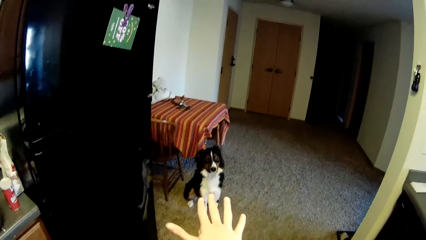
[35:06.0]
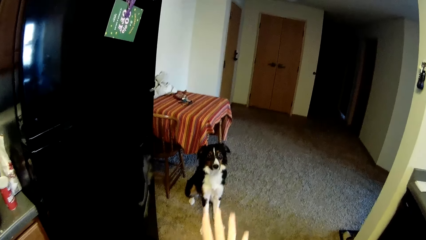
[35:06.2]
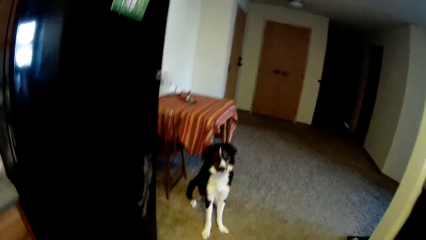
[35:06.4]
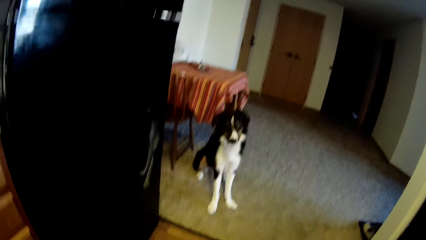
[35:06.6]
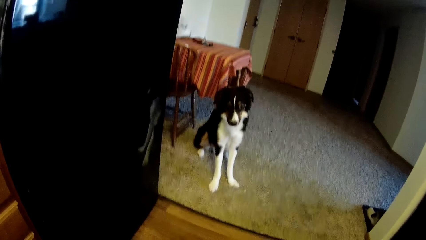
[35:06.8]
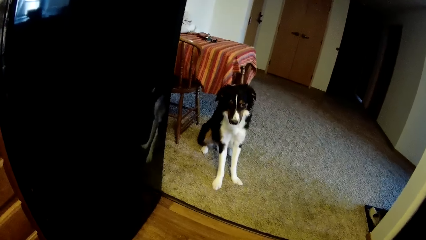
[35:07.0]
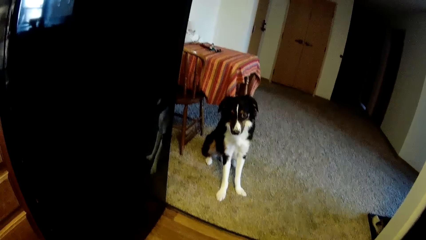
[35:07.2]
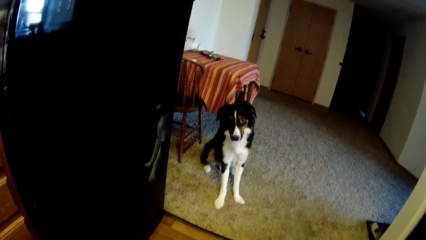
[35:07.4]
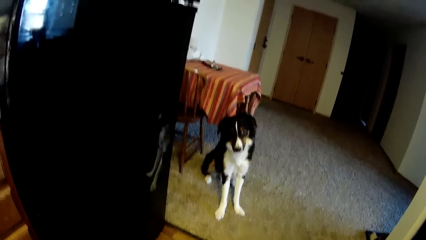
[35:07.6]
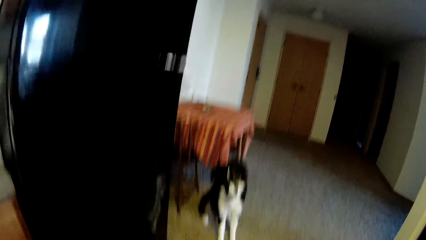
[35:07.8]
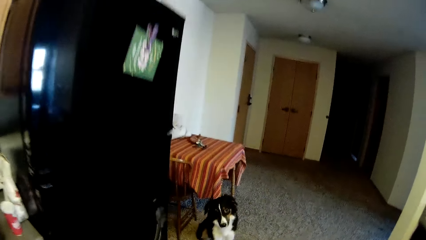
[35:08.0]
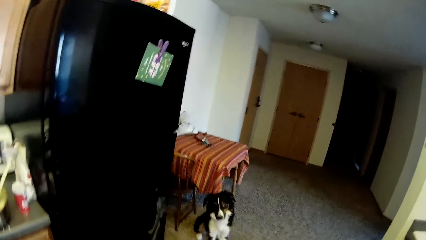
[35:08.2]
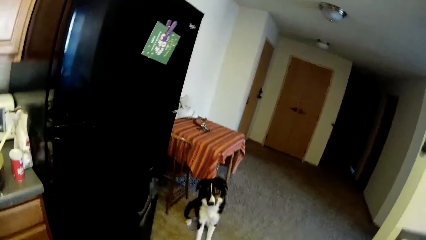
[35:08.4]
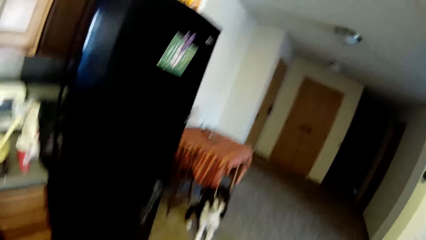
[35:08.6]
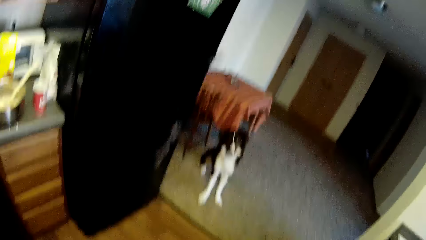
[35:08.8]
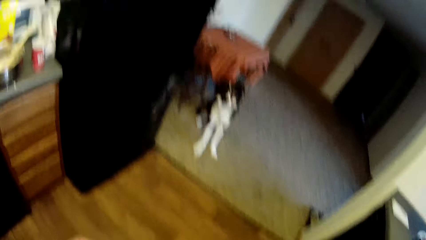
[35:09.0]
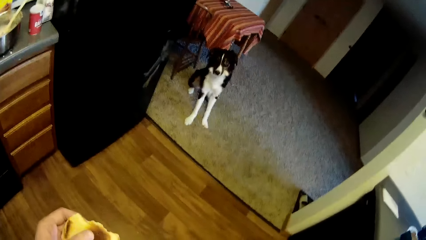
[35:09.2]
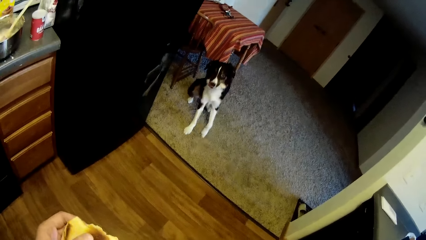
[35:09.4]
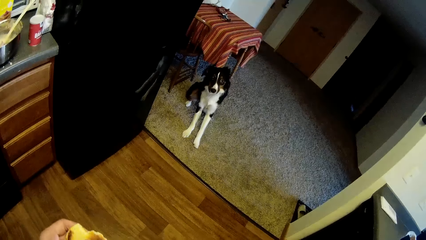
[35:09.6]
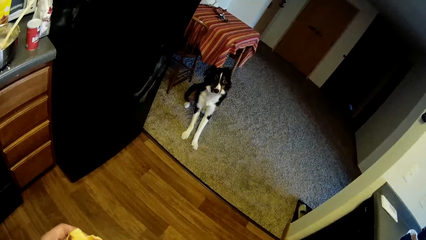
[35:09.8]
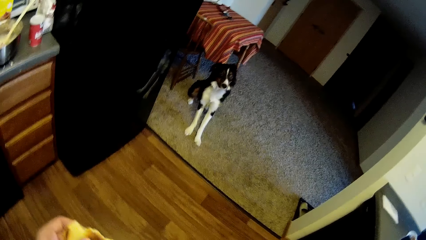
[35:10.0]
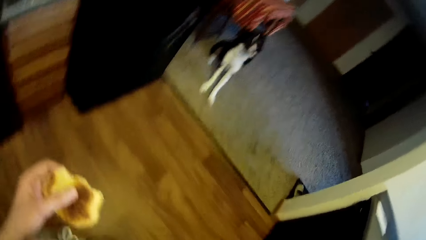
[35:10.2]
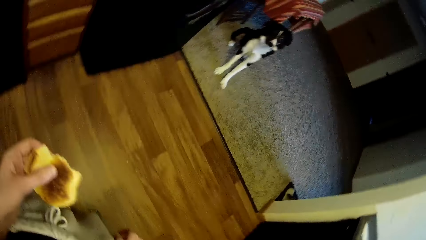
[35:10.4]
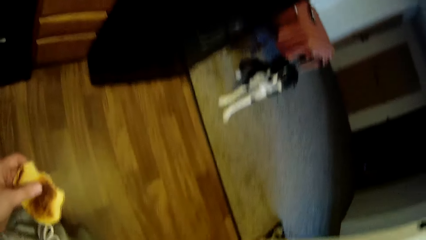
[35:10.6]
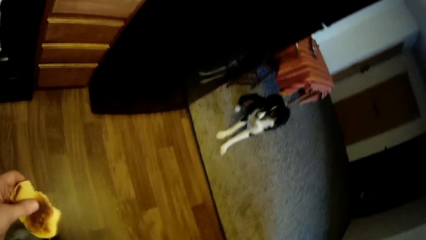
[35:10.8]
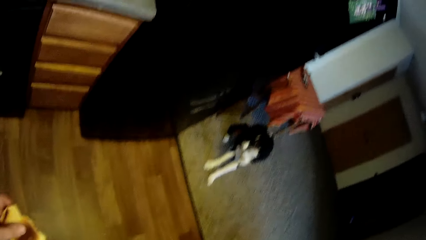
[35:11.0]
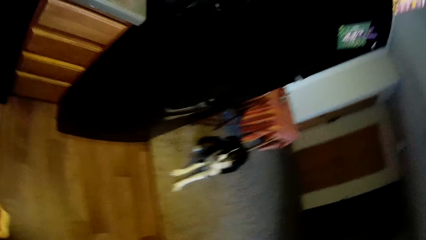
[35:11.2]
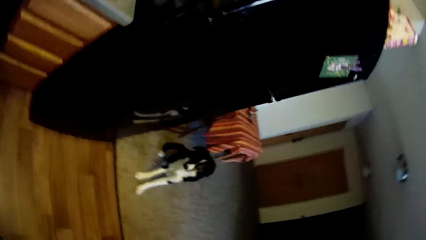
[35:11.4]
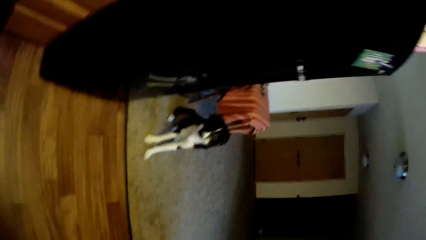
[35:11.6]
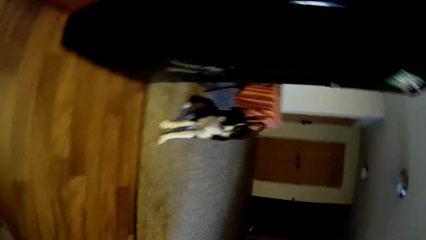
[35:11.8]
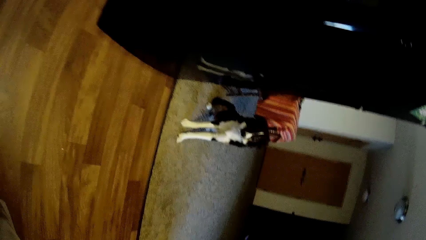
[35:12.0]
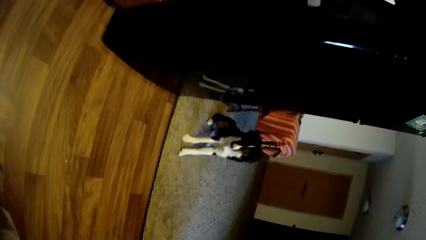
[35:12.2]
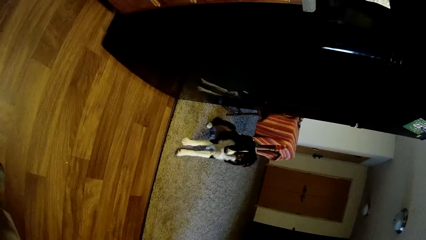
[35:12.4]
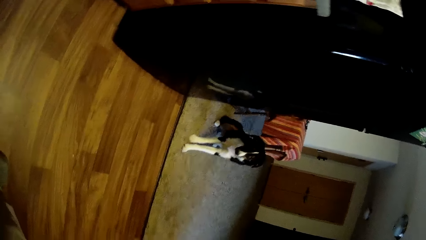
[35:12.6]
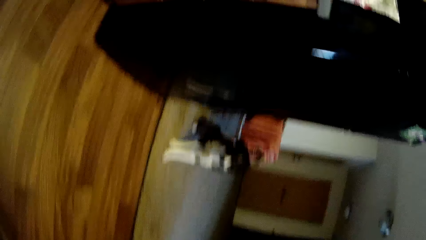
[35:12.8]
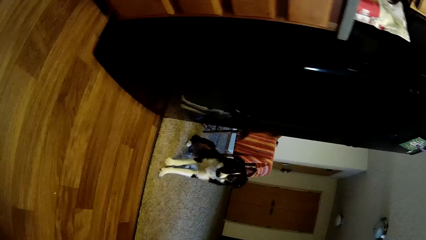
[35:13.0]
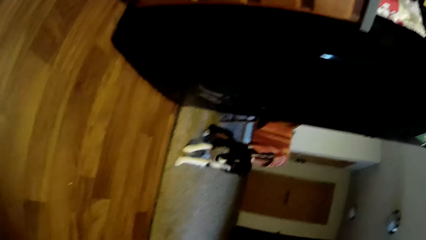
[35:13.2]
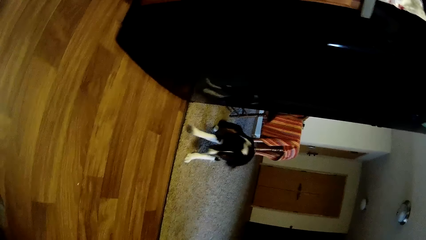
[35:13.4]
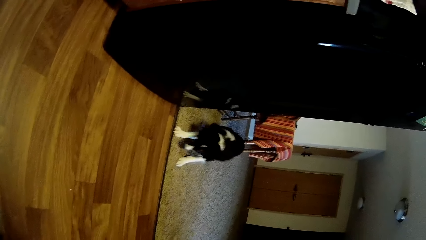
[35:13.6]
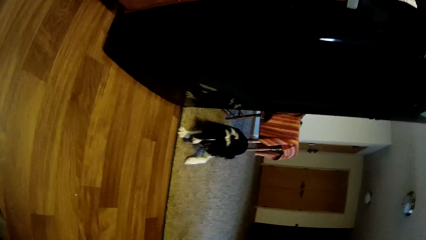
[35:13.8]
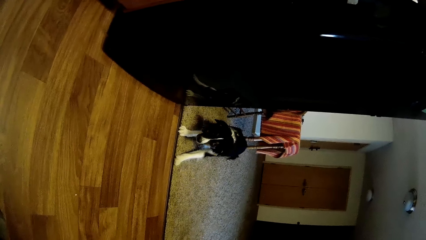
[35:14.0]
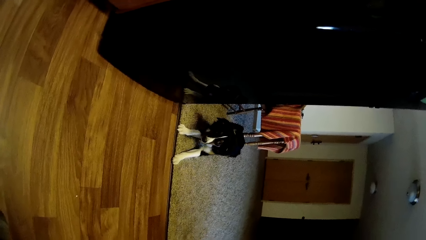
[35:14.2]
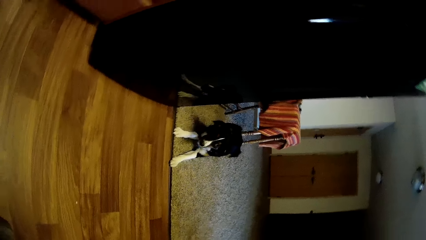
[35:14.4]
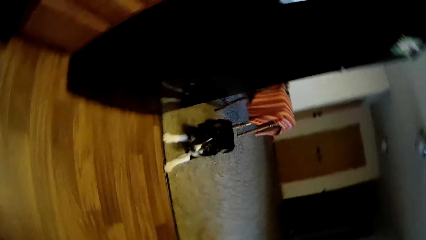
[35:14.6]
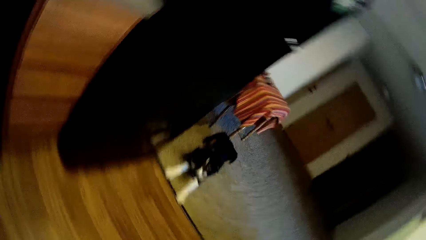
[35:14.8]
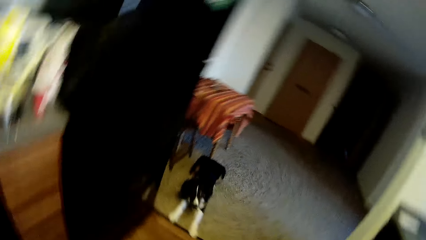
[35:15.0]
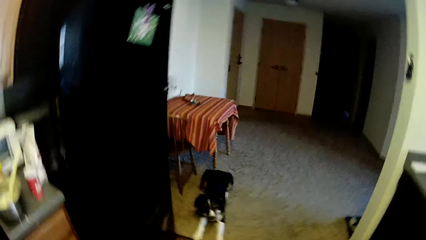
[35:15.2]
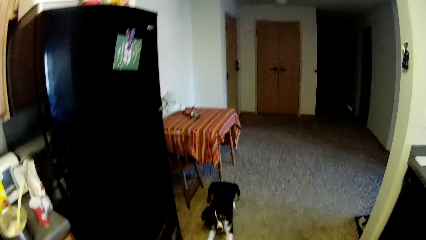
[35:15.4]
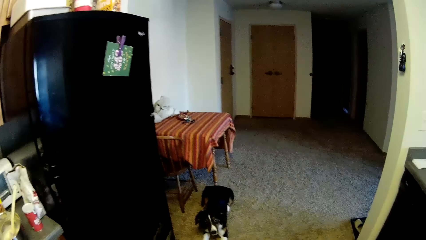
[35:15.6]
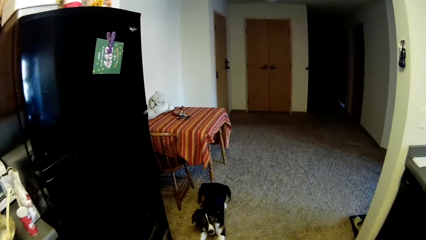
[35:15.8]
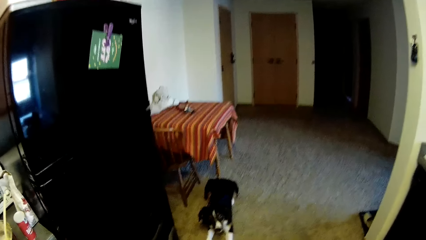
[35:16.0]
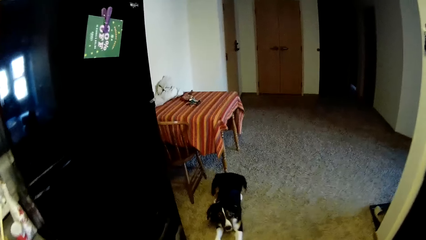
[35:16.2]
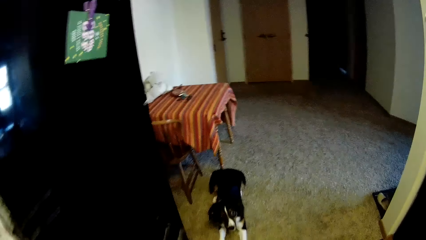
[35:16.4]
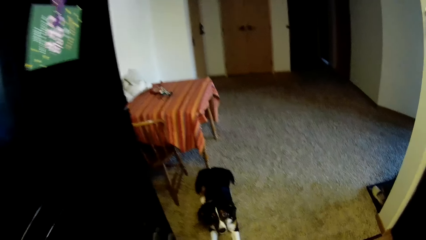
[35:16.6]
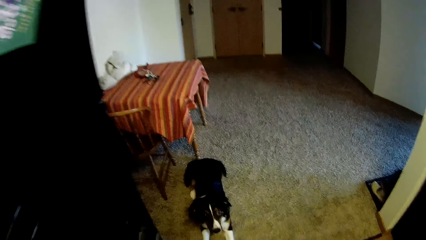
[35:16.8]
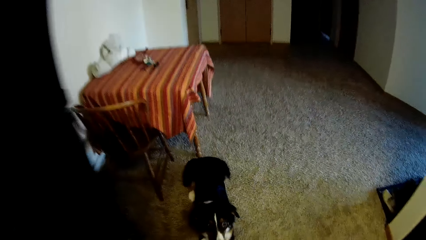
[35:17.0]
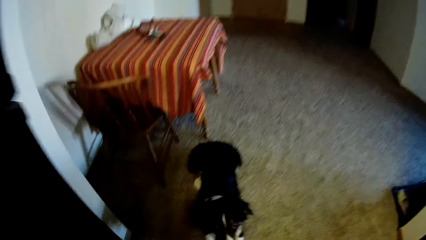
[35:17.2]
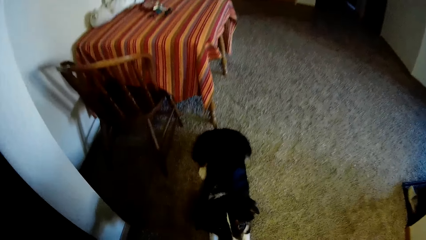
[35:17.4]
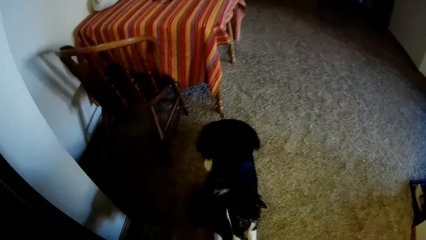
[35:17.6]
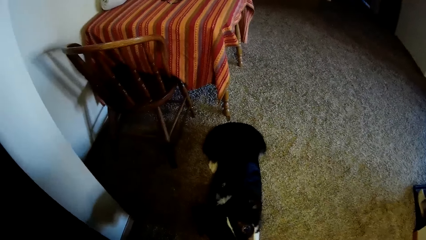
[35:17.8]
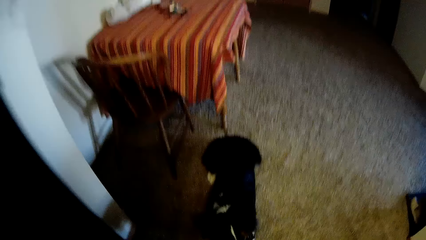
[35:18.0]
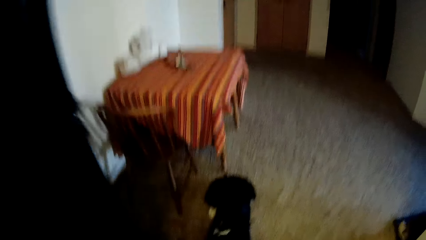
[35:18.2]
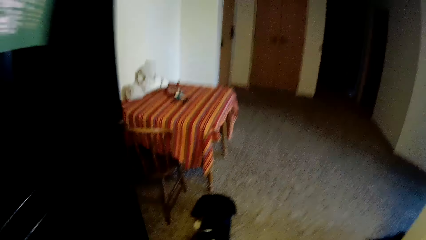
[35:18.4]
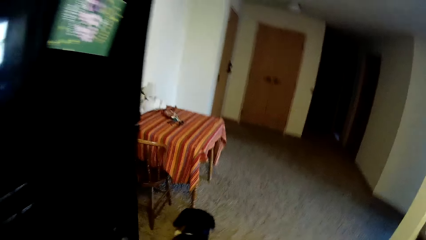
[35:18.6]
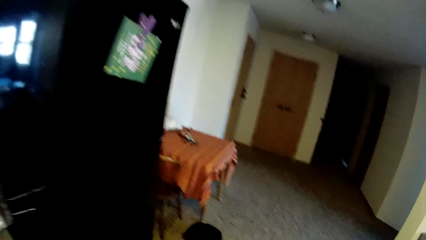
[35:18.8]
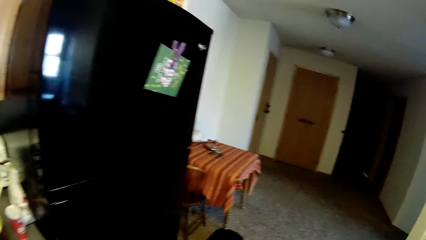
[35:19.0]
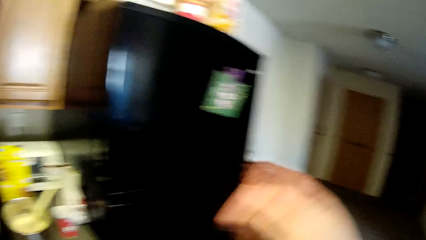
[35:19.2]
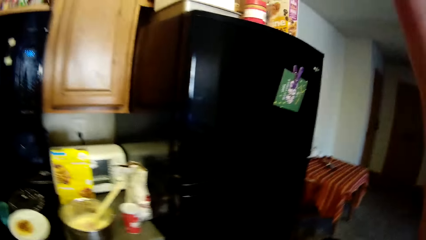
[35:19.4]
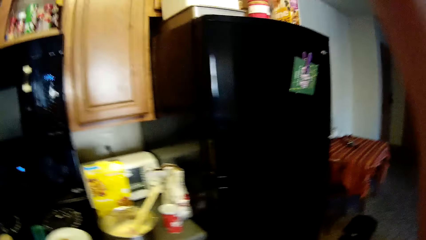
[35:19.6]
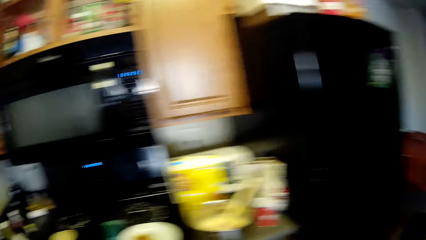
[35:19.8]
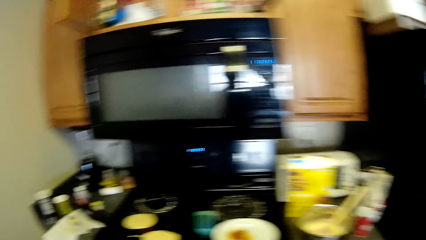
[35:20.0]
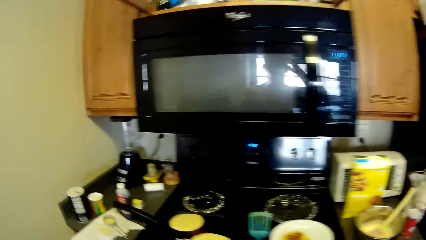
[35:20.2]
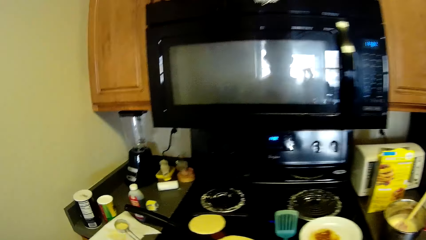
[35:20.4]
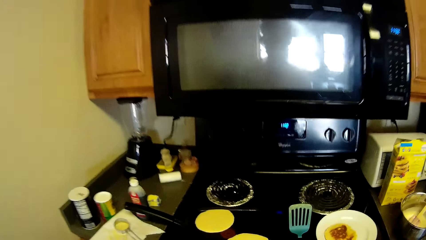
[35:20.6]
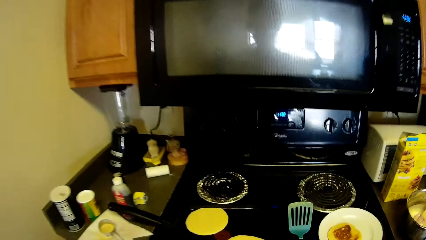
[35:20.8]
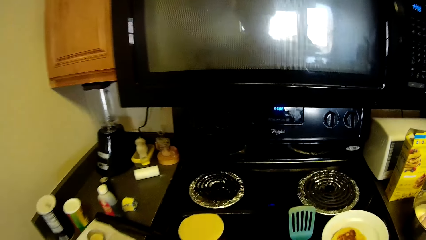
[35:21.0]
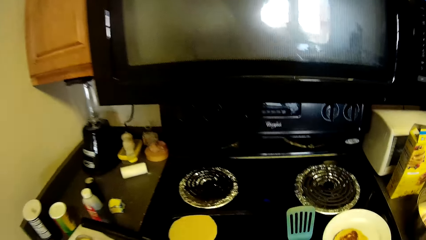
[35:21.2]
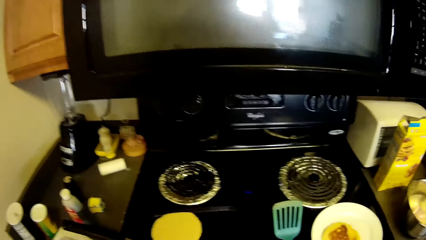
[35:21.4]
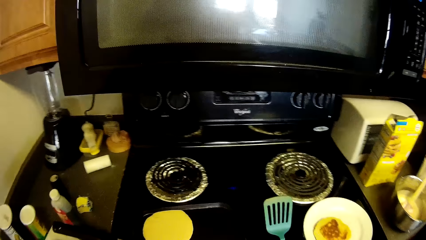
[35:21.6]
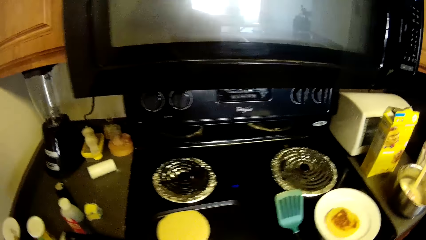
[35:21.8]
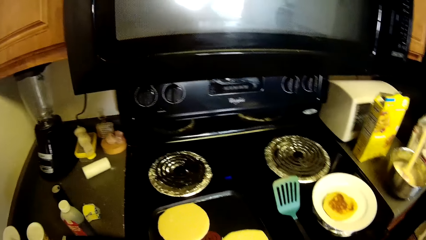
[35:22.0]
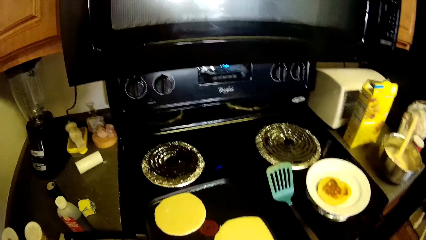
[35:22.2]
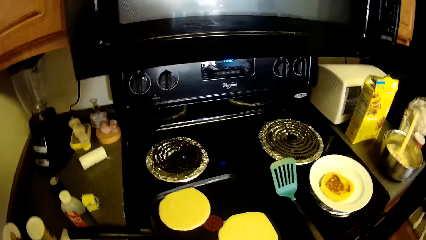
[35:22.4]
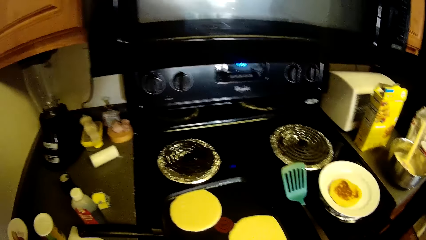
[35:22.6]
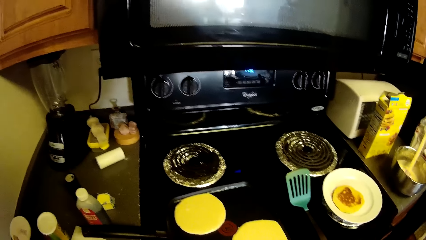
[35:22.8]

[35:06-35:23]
The camera wearer signals at the dog with her right hand. She signals at the dog with her head. She raises her right hand briefly. She walks around the kitchen. She walks towards the gas cooker.
